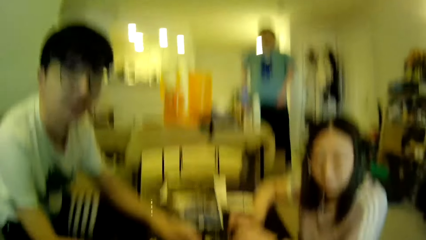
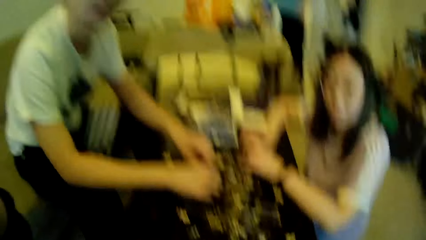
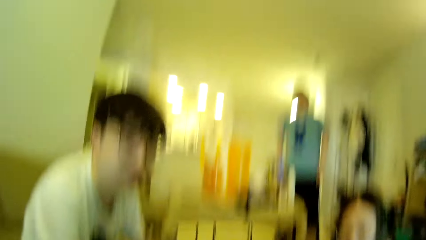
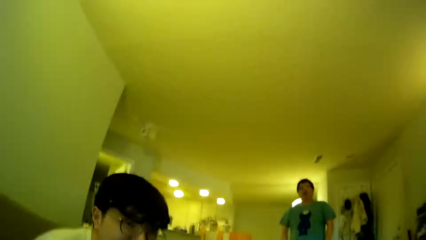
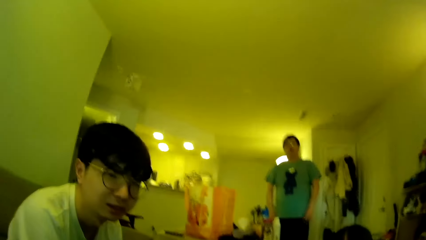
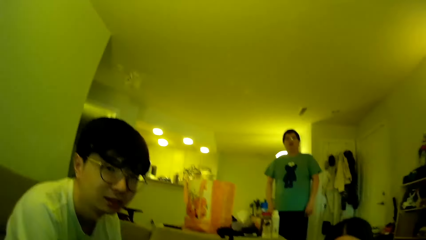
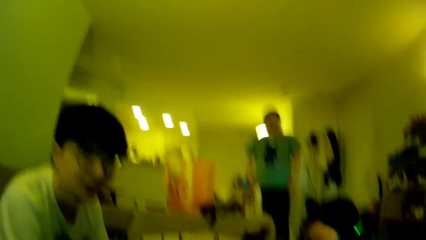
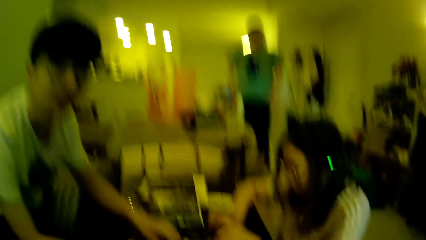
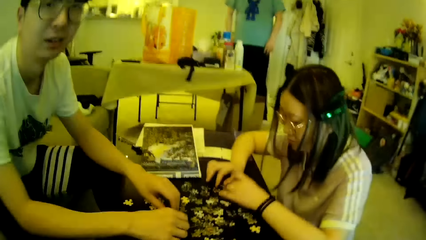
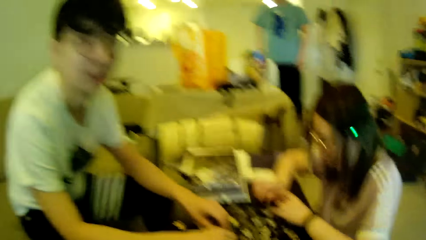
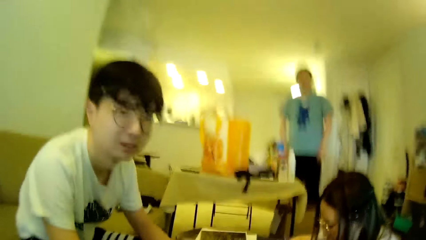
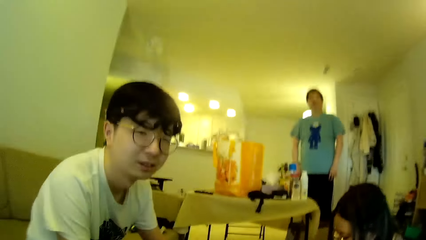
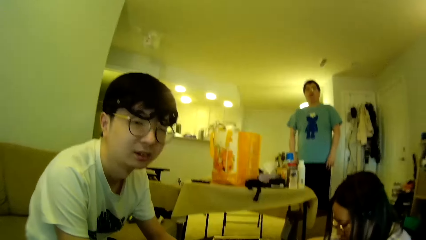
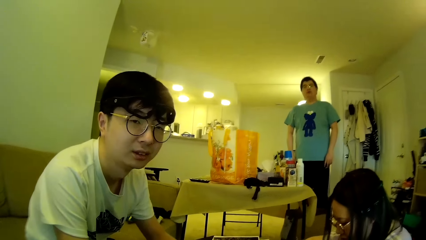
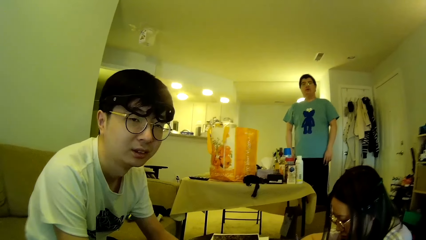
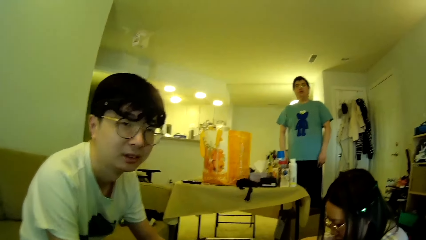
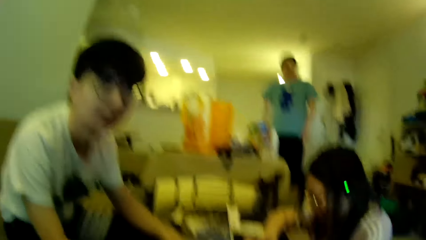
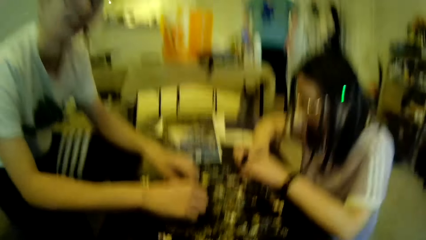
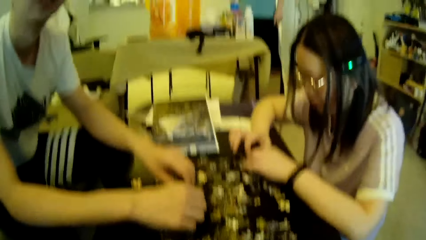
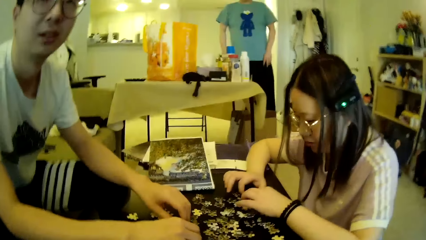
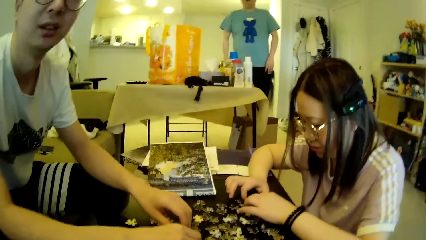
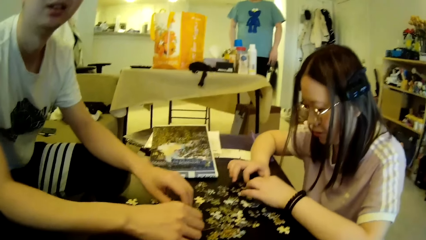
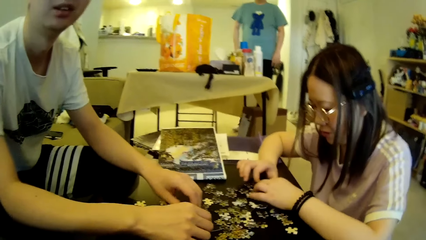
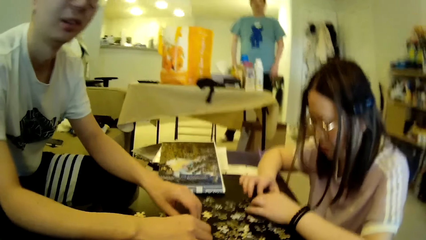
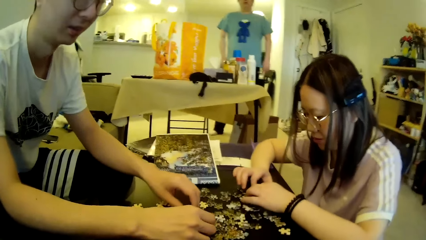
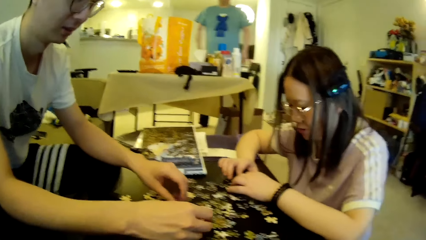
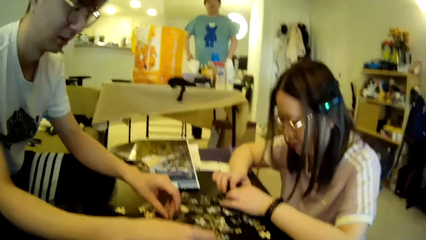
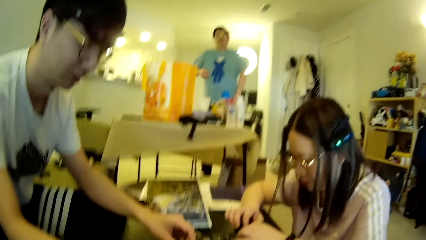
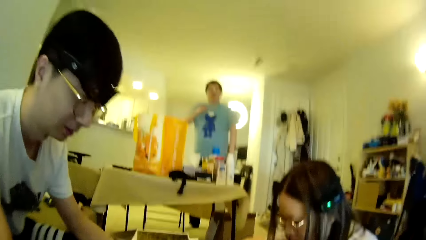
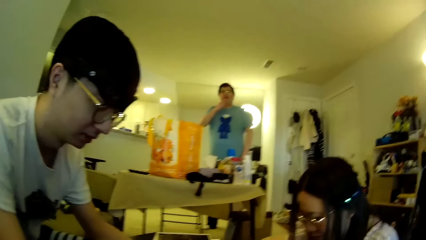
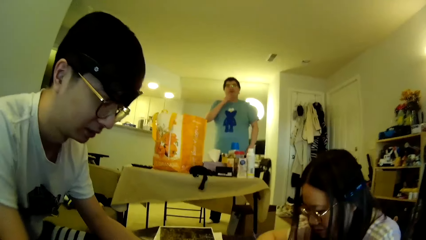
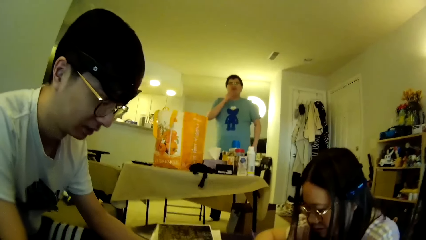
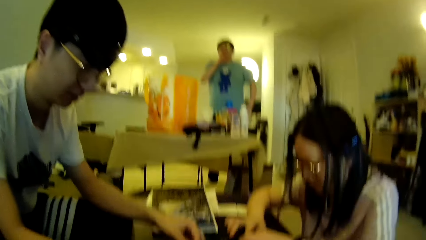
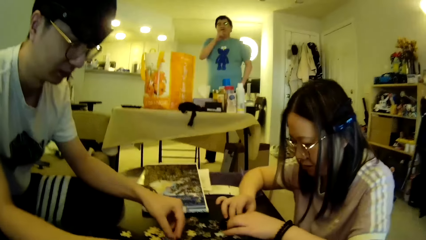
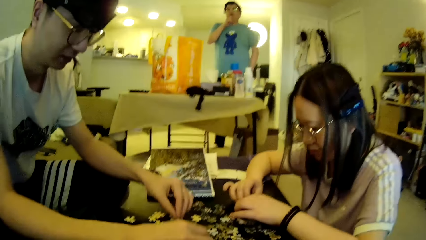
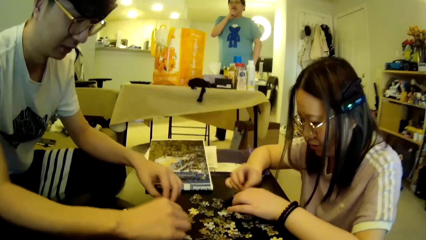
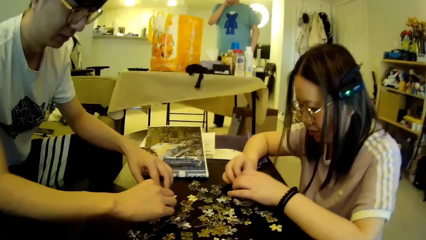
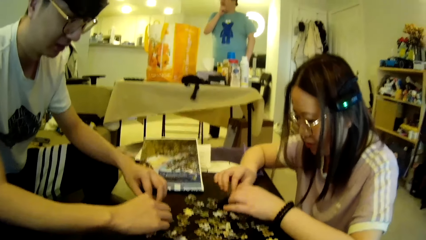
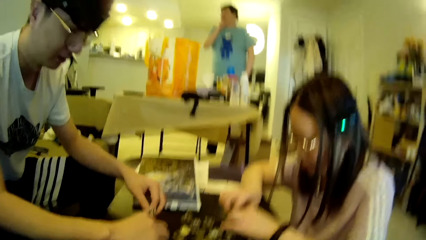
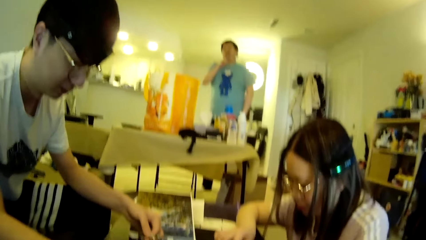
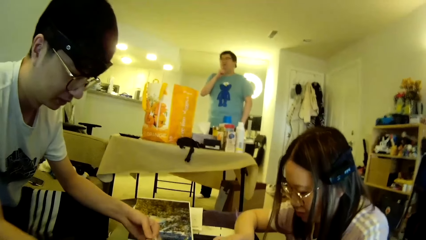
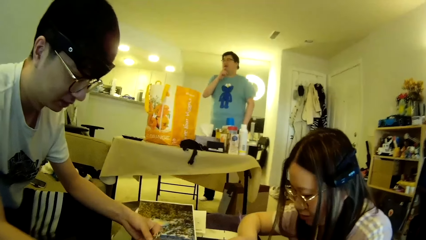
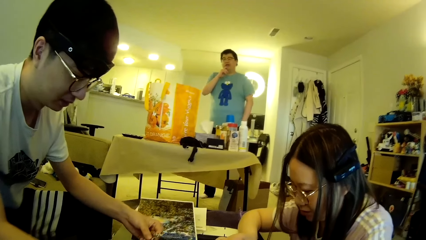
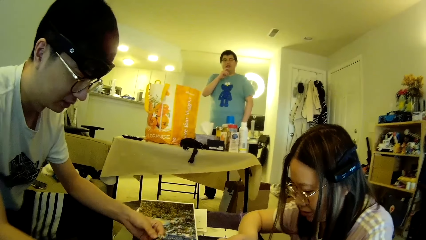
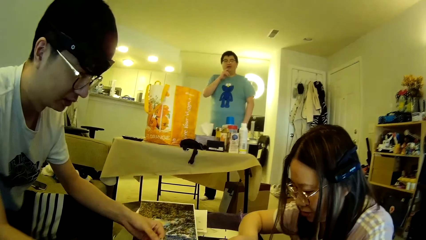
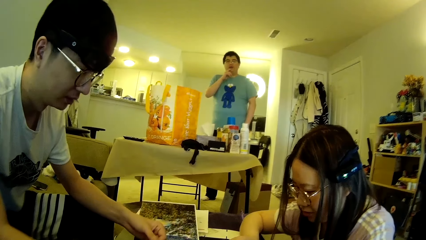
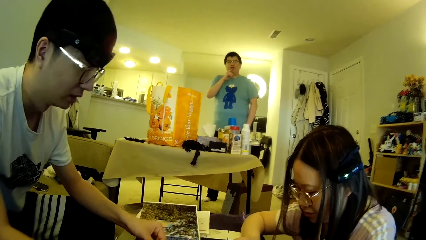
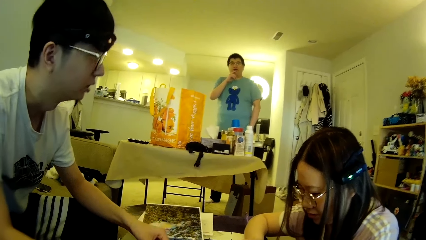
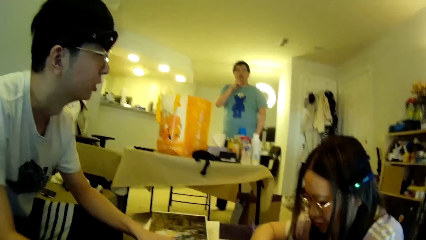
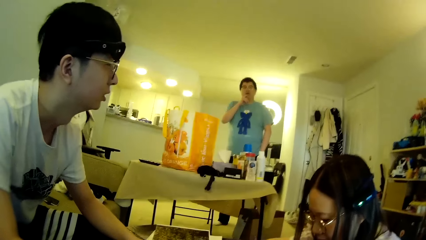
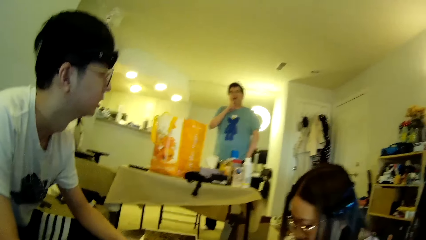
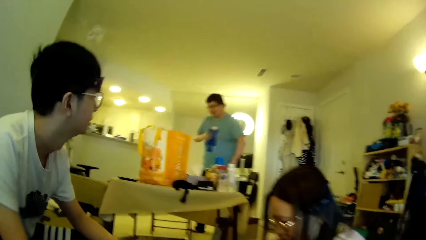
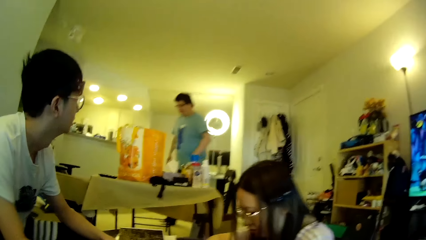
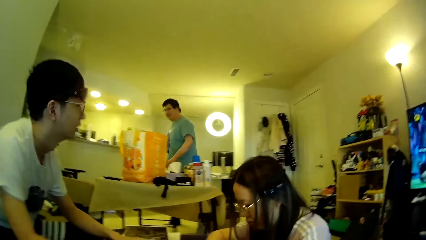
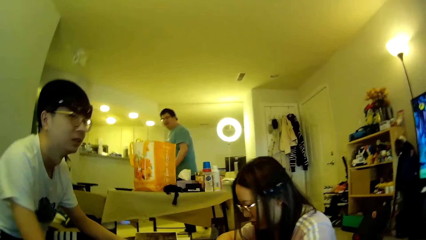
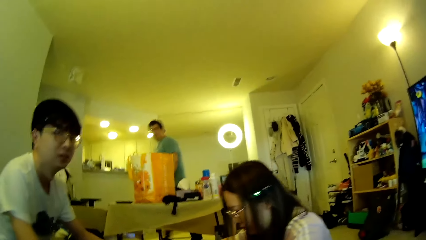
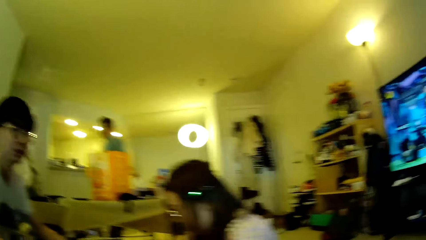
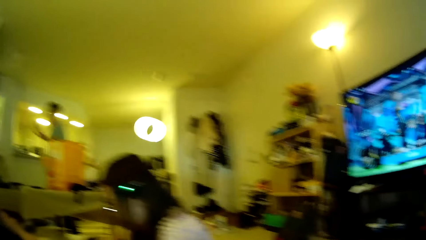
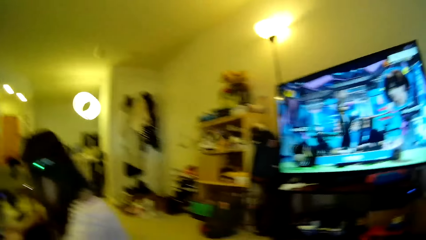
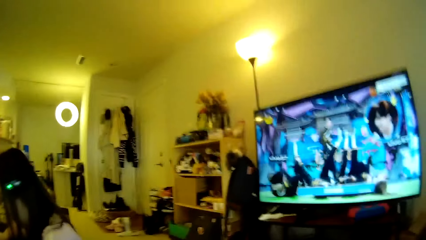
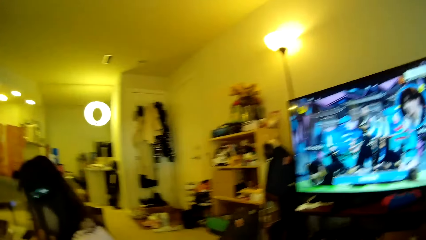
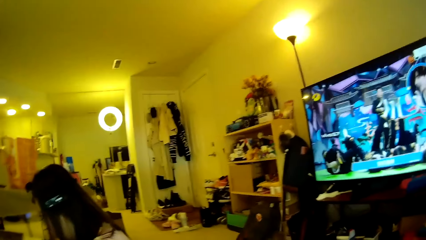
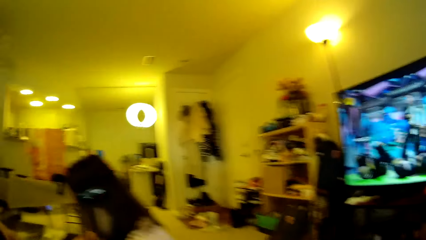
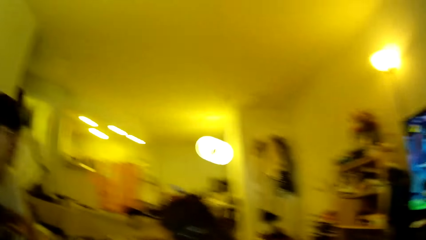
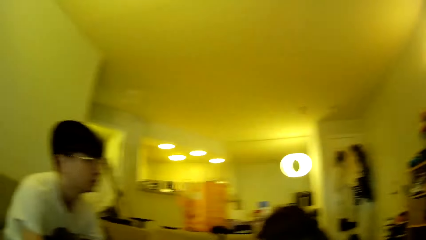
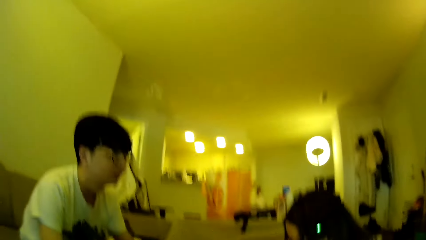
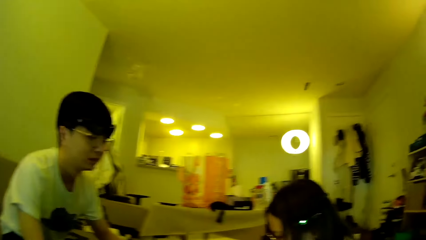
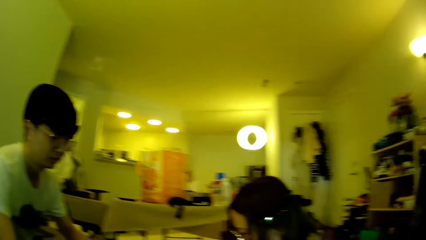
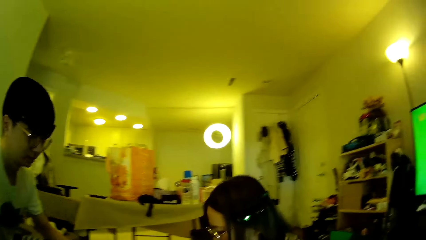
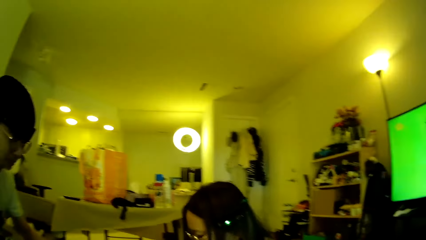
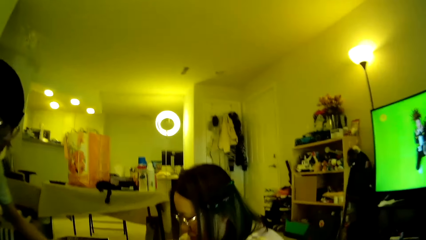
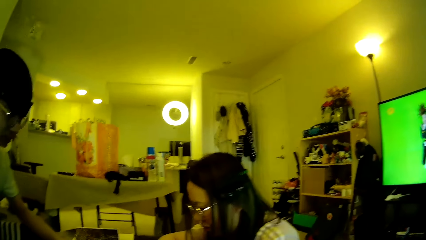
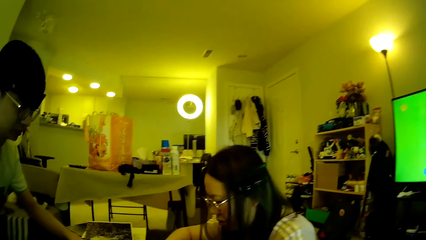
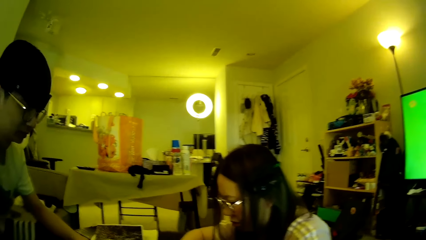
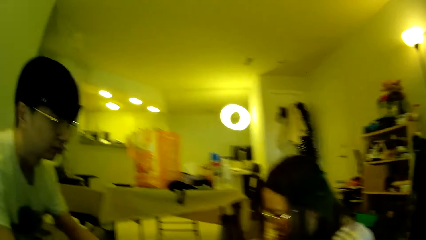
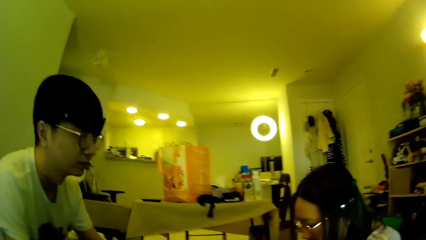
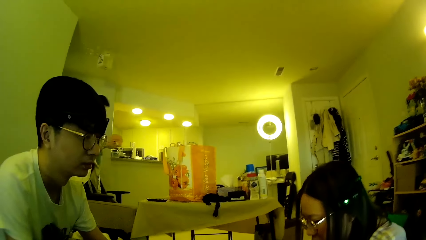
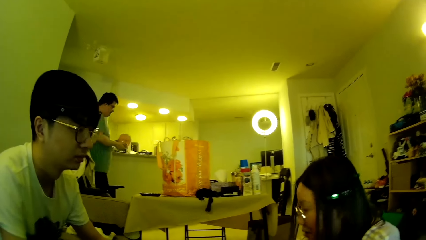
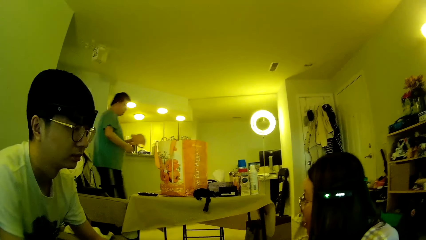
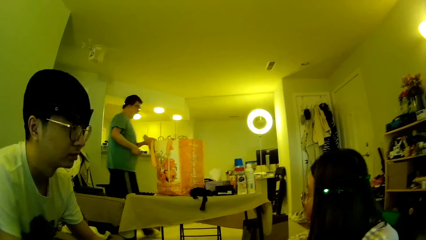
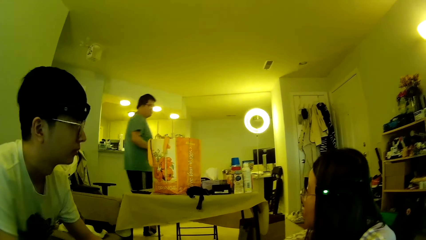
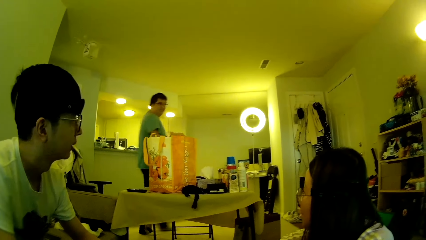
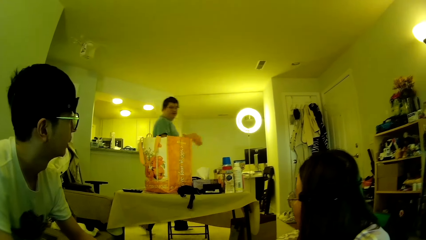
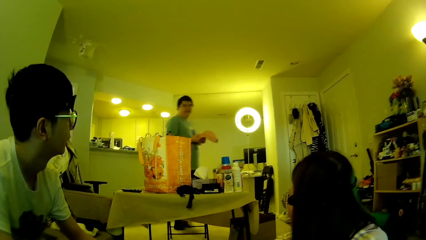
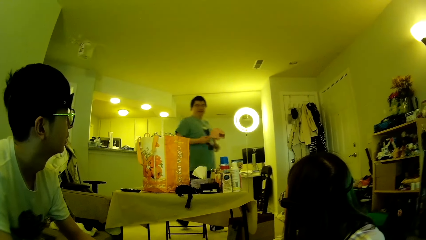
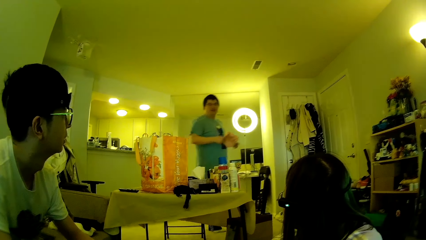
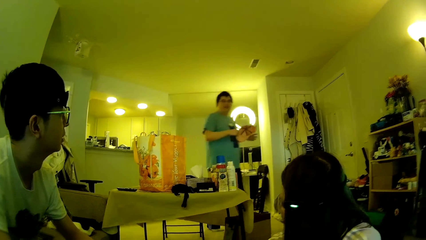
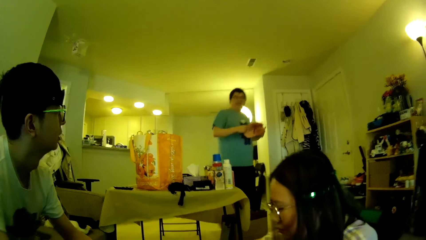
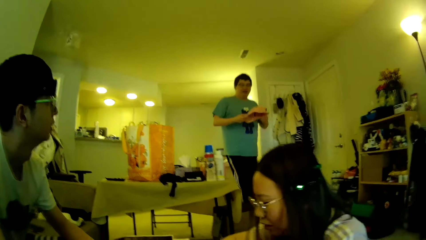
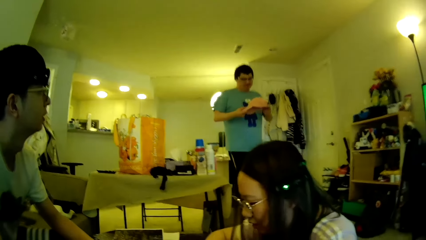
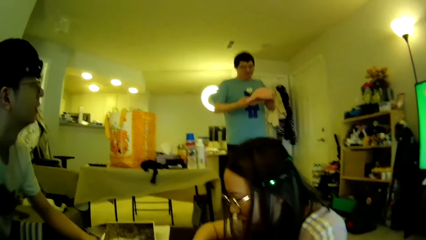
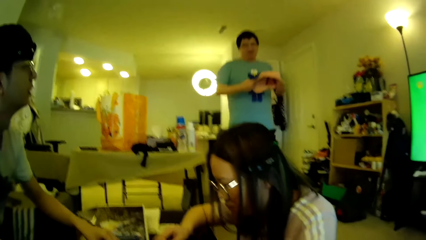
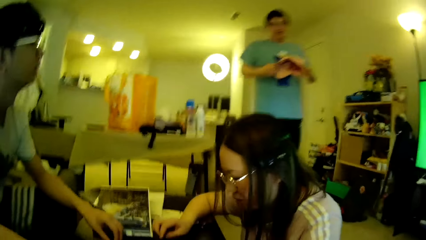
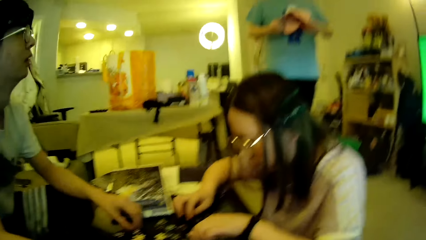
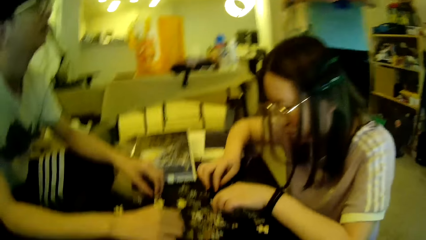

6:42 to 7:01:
The camera wearer looks around. A lady looks at the model pieces. The camera wearer looks around. A man touches face with a hand. Another man moves the model pieces. The first man looks around and steps forward. The first man walks around in the house. The camera wearer looks around. The first man carries a cap around in the house. The first man steps forward.
